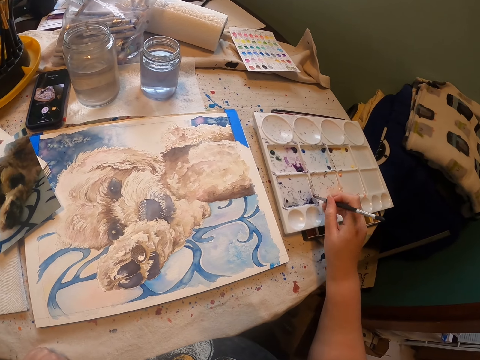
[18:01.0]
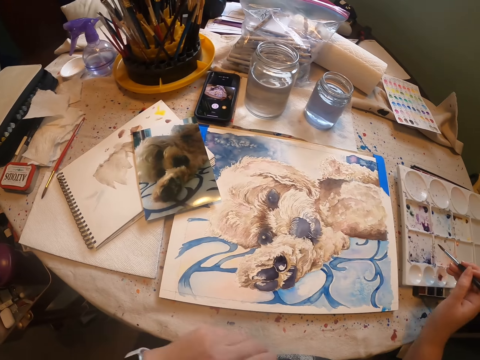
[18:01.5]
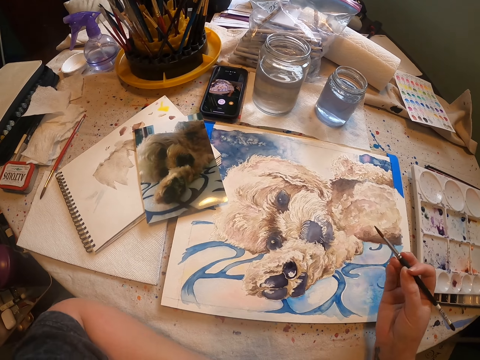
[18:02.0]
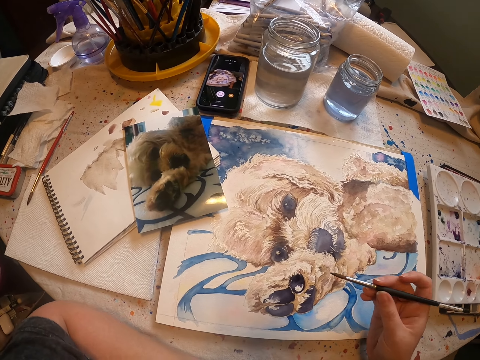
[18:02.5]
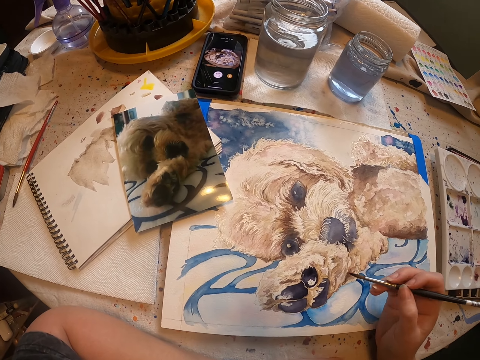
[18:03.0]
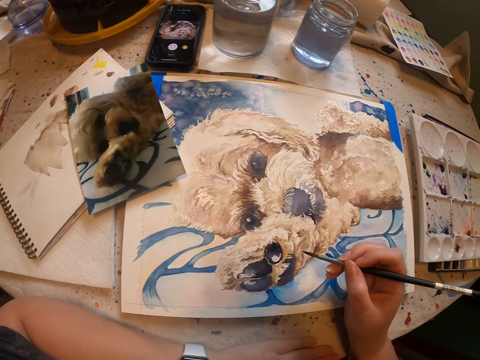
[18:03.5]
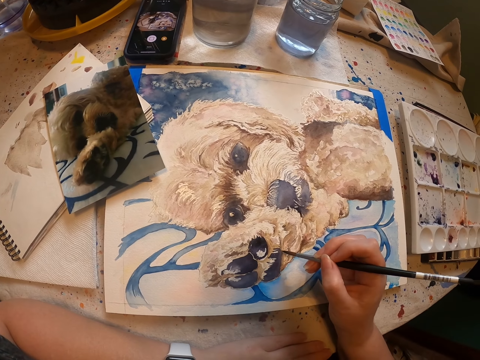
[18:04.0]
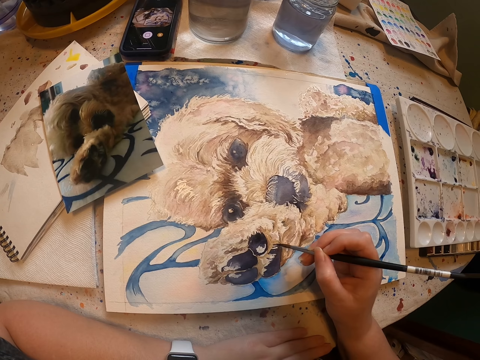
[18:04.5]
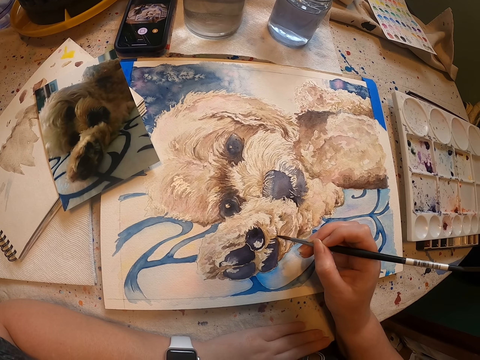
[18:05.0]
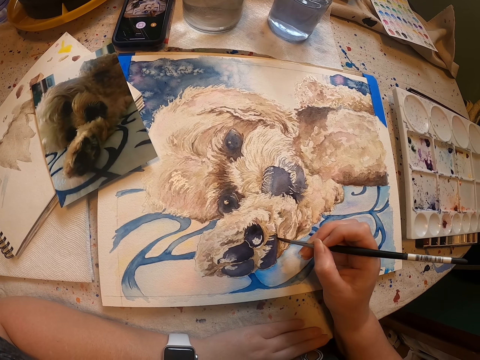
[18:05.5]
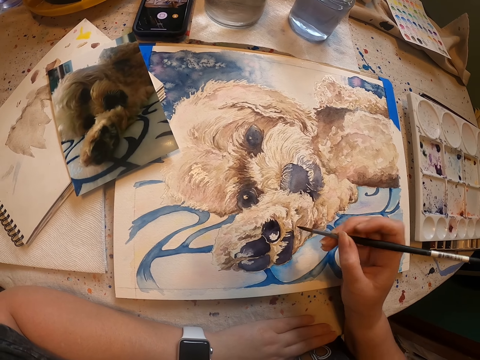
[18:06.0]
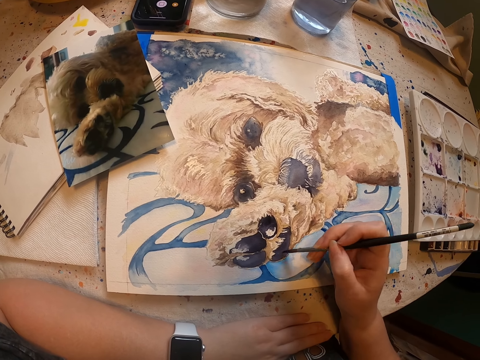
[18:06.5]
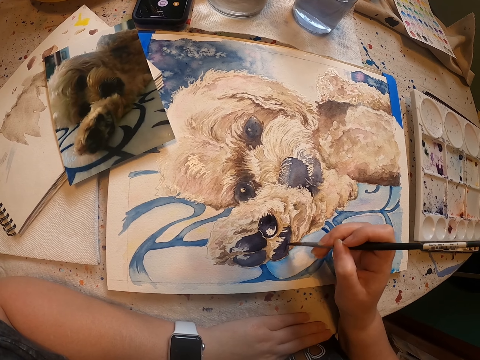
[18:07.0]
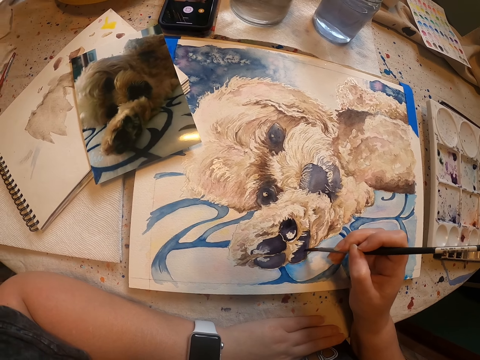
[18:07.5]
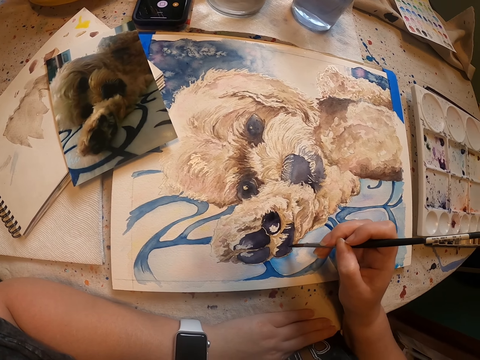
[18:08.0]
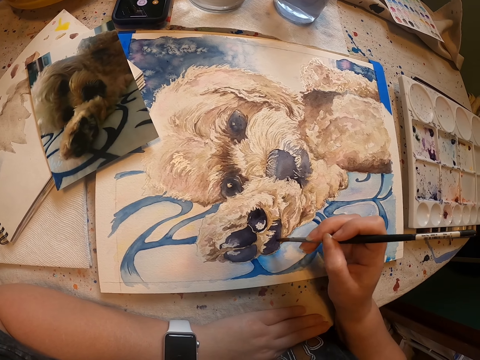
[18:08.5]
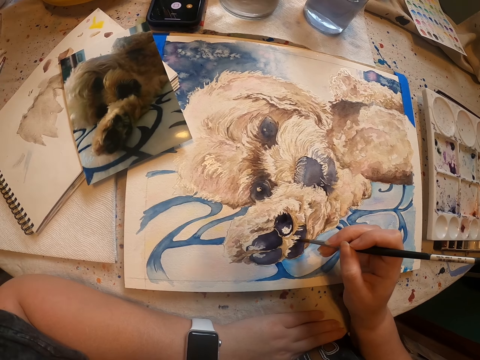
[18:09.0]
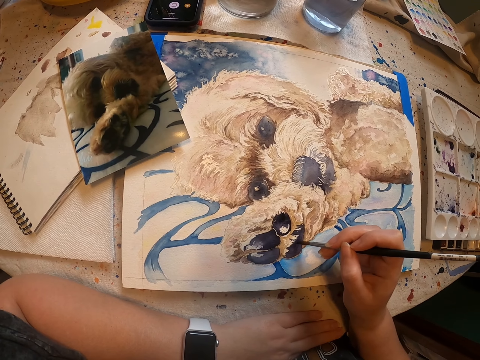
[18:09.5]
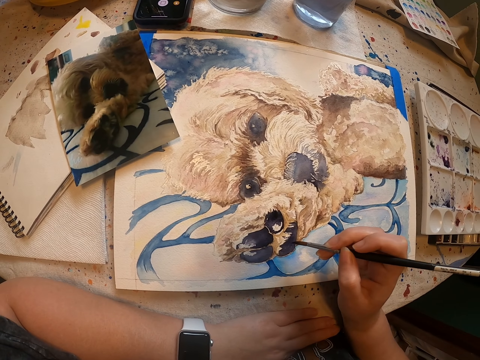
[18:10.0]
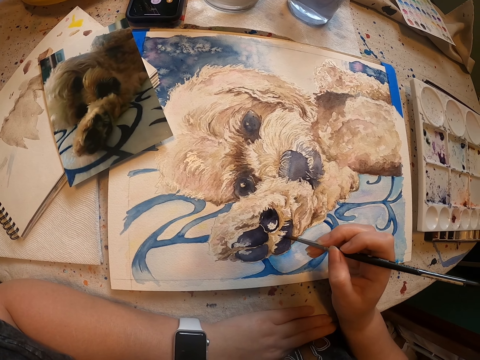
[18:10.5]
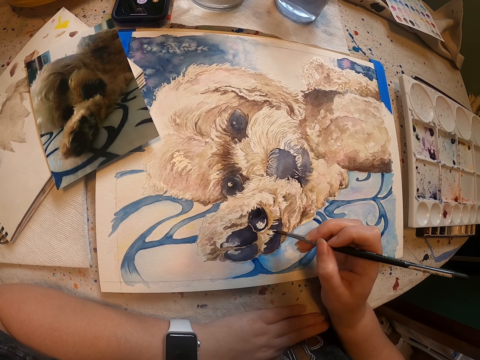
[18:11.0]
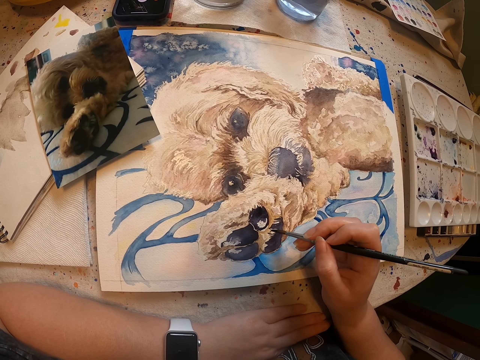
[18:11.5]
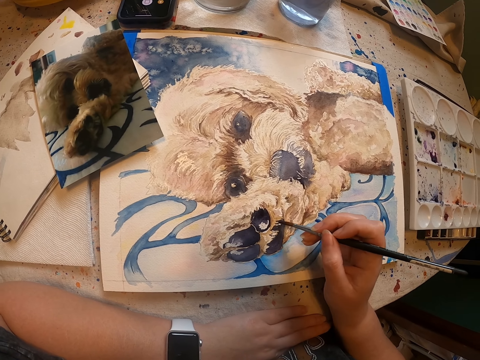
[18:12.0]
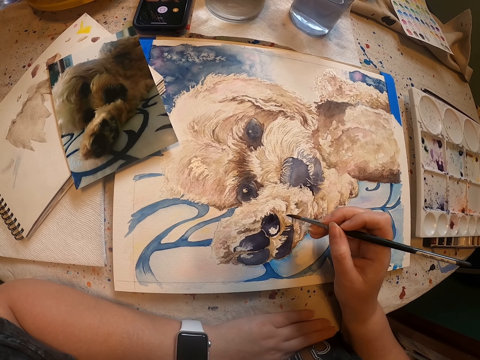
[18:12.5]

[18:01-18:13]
The camera wearer rubs a drawing brush on the paint tray. They scoop paint from the painting palette with the right hand. They look around. They paint a drawing on a piece of paper with the right hand with the drawing brush.

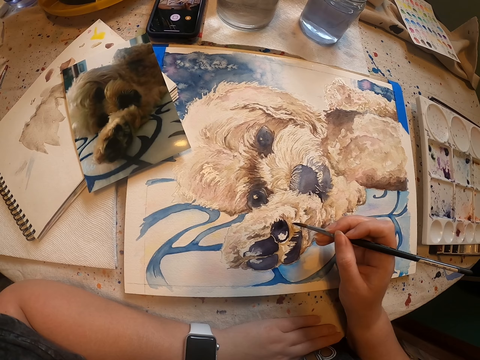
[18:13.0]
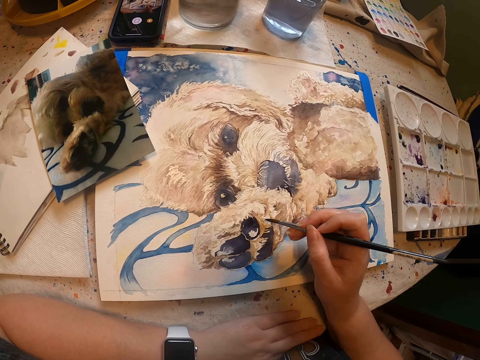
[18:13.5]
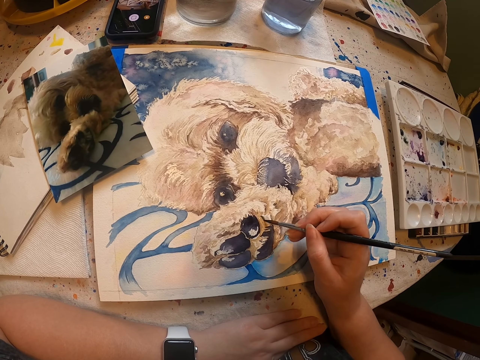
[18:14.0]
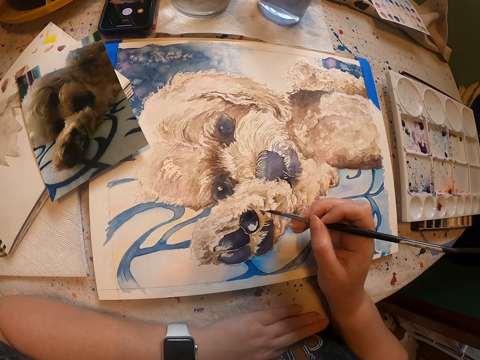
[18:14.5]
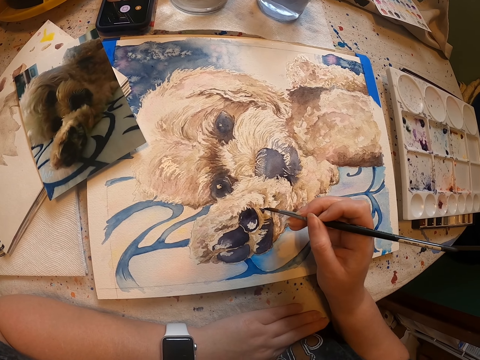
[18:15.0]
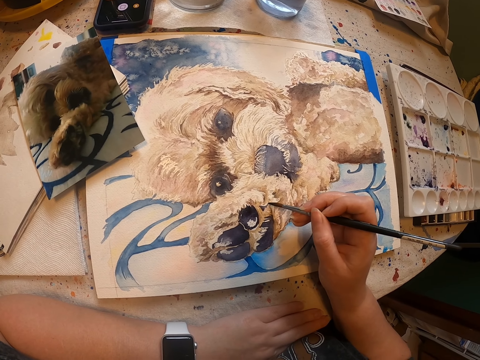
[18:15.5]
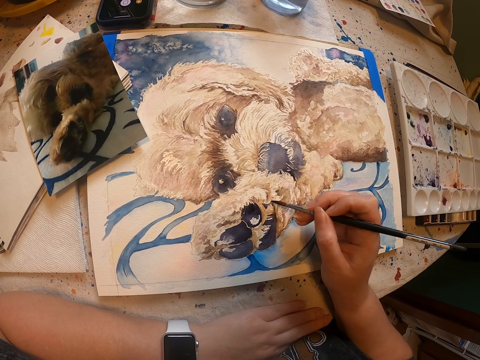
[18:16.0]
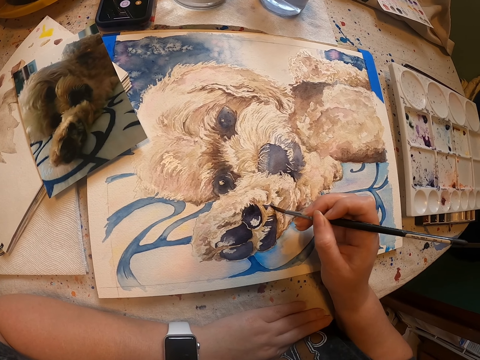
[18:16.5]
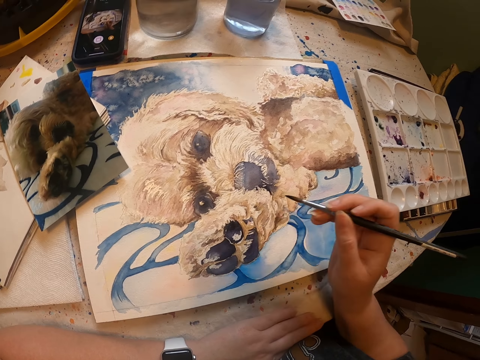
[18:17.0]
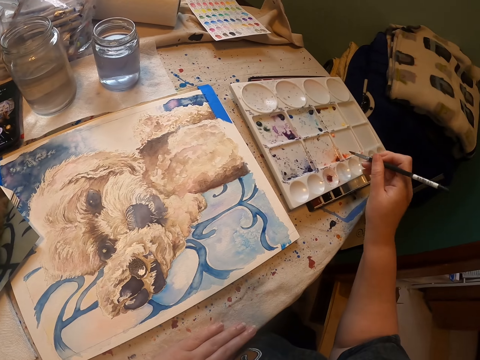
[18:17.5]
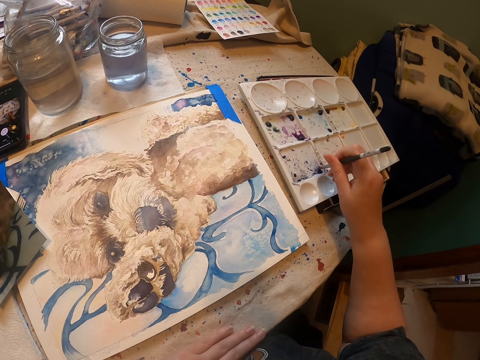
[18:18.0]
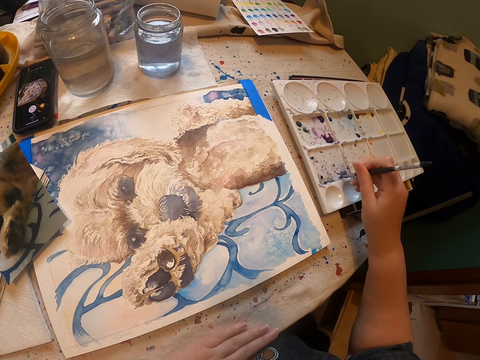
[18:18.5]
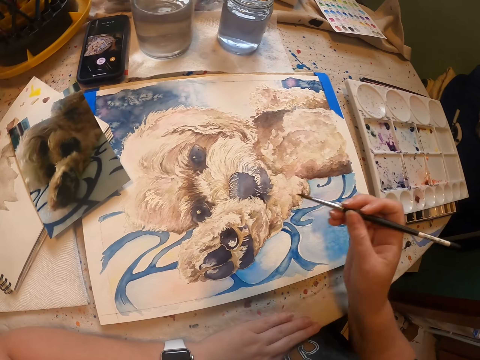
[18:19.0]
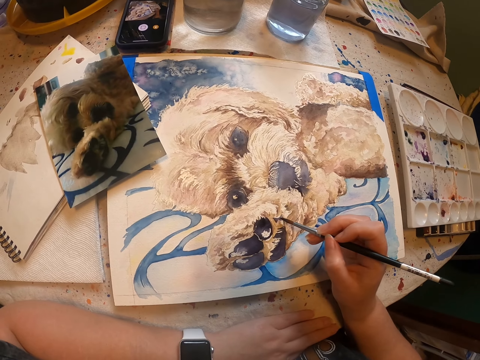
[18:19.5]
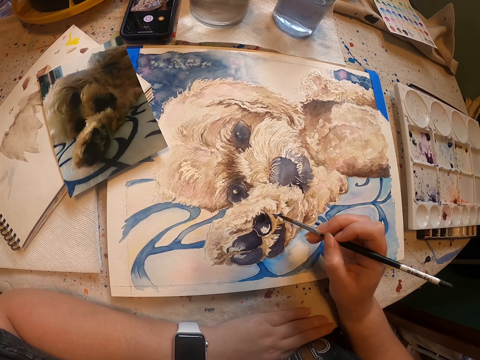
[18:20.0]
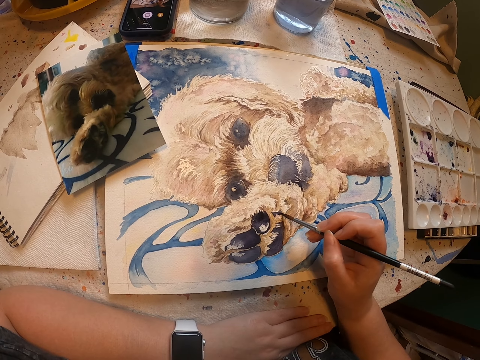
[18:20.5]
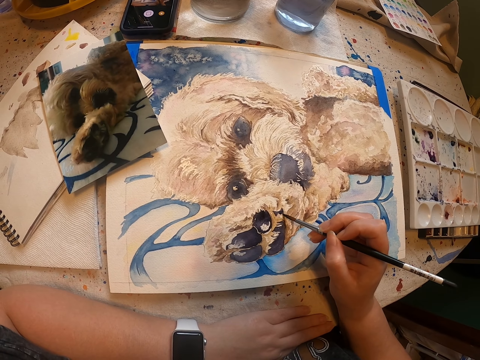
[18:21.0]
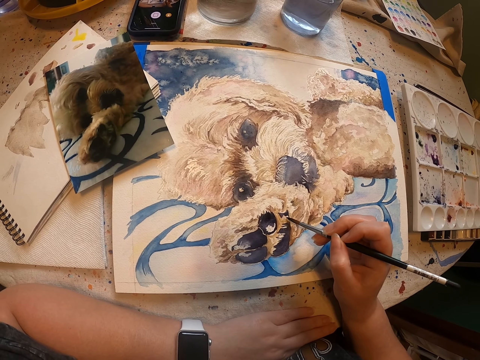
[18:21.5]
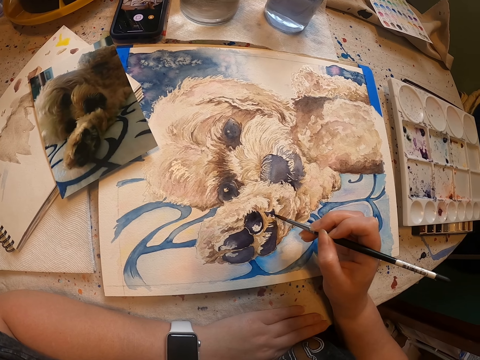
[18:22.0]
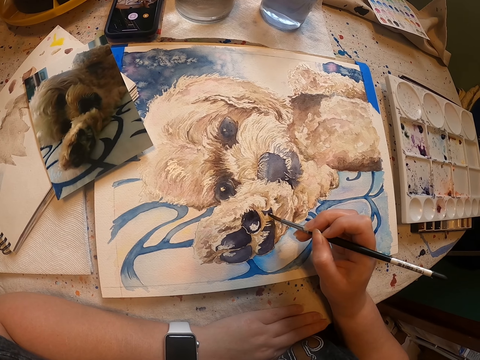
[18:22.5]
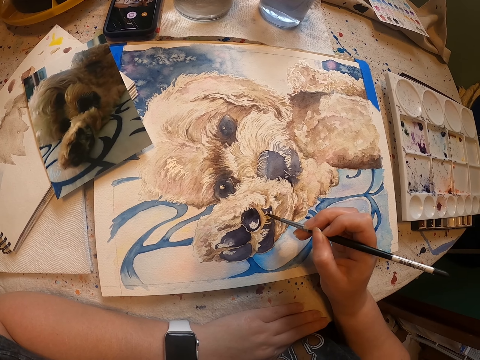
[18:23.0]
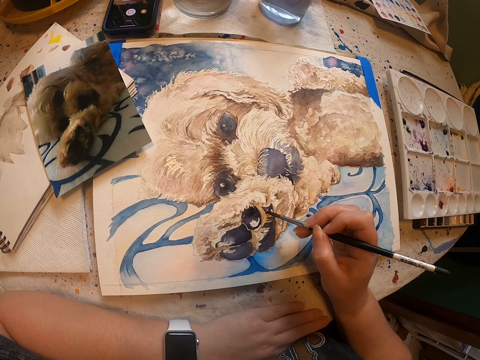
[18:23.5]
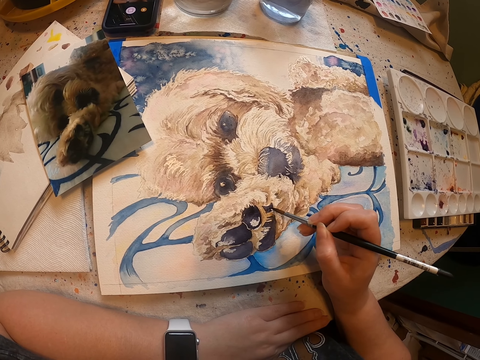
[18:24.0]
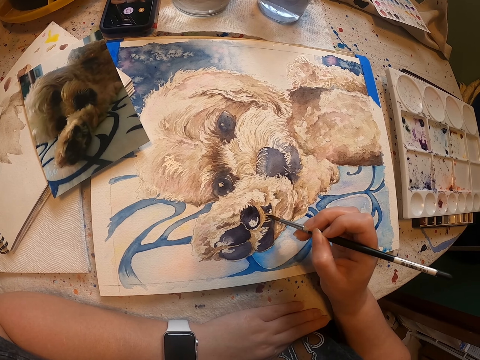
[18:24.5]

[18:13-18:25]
The camera wearer removes paint from the paint tray. They rub an art pen on the paint tray. They paint an artwork with the art pen.

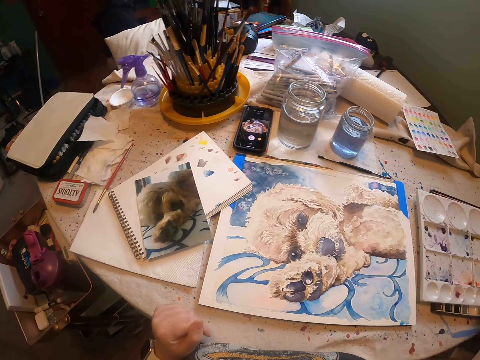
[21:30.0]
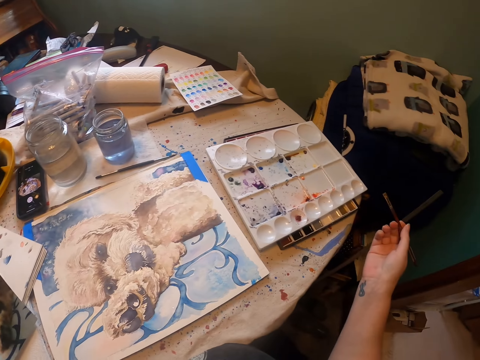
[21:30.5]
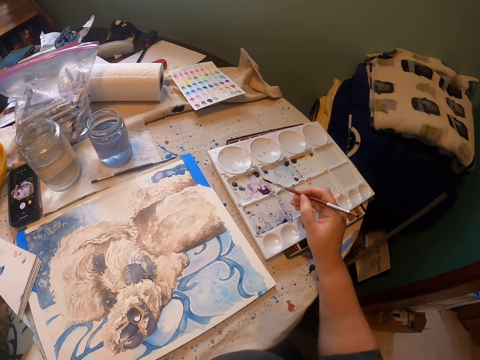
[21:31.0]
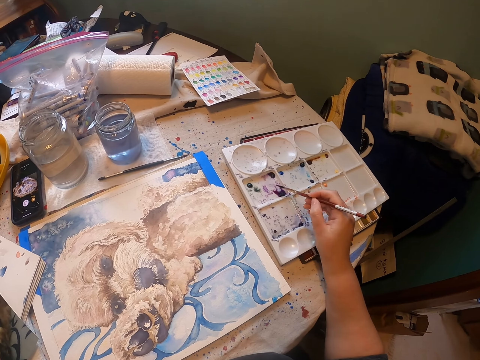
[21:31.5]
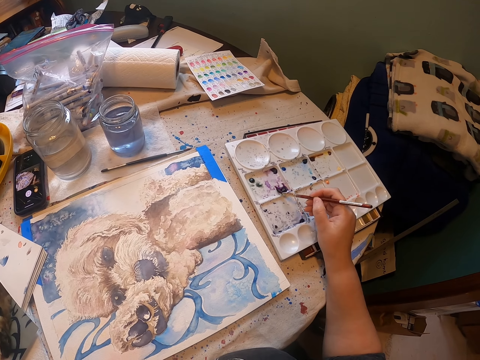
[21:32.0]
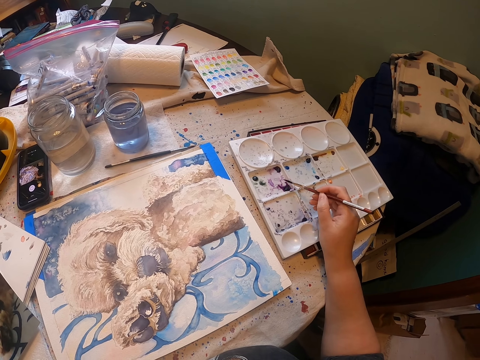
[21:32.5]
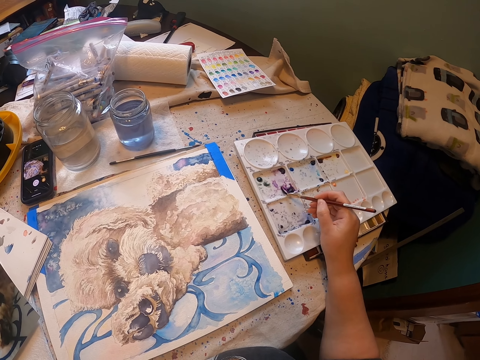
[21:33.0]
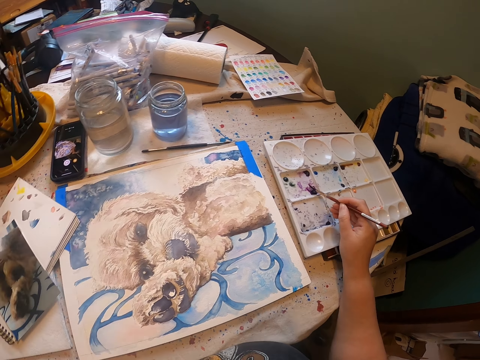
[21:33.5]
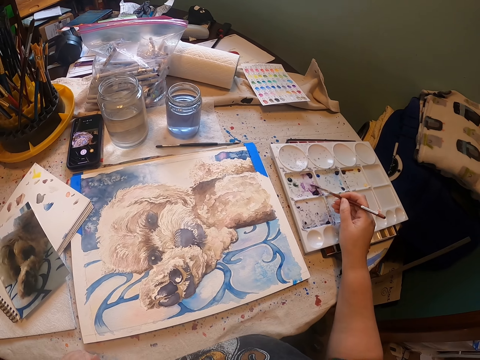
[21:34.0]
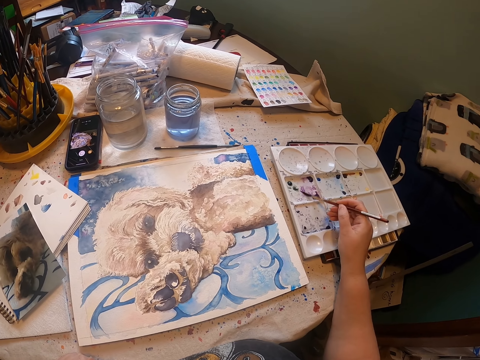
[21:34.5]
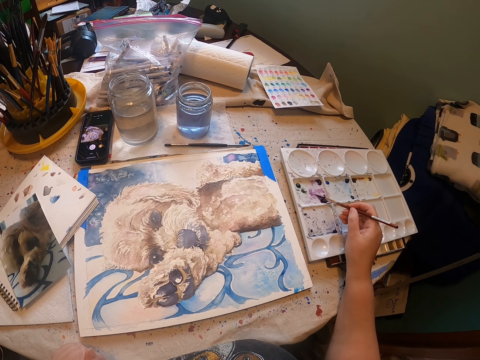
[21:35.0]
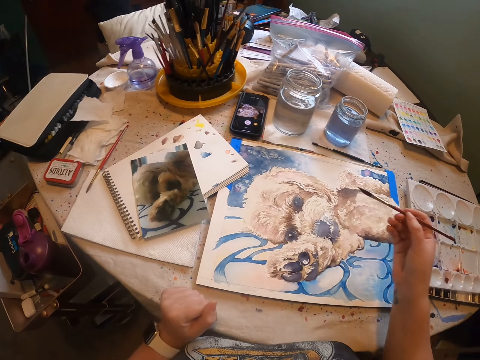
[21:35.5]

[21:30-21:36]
The camera wearer rubs an art pen on the paint tray. They remove paint from the paint tray.
